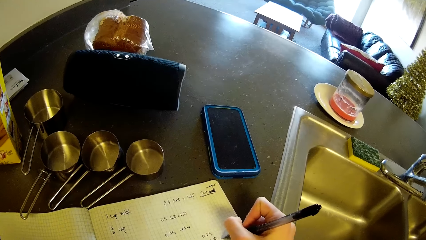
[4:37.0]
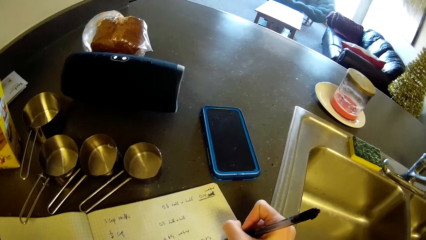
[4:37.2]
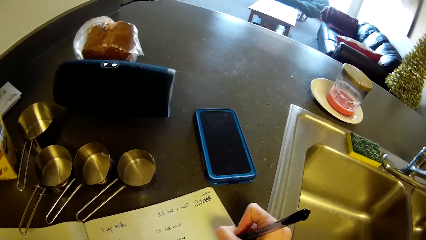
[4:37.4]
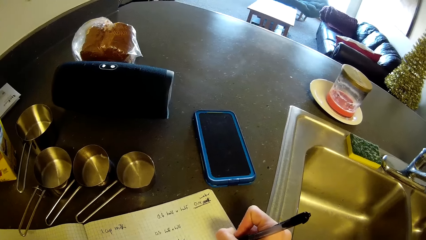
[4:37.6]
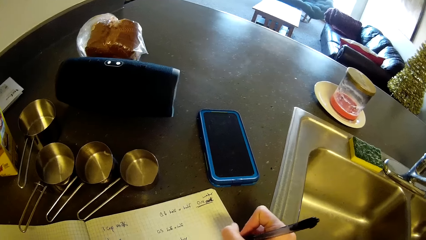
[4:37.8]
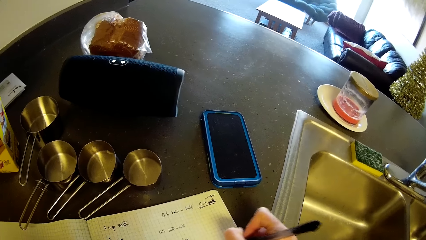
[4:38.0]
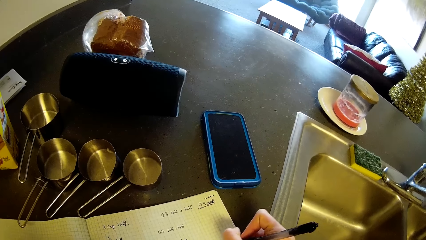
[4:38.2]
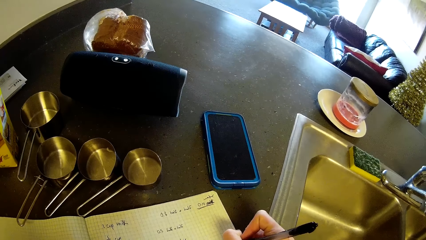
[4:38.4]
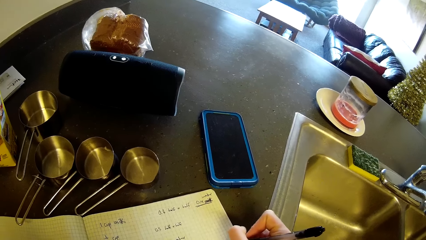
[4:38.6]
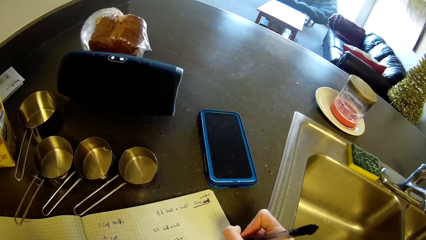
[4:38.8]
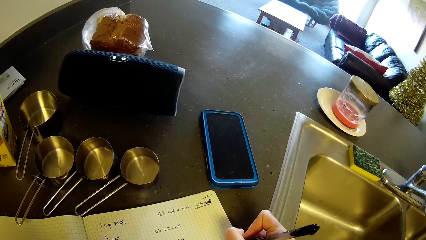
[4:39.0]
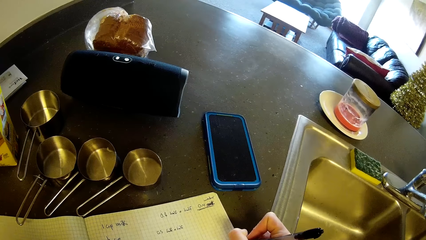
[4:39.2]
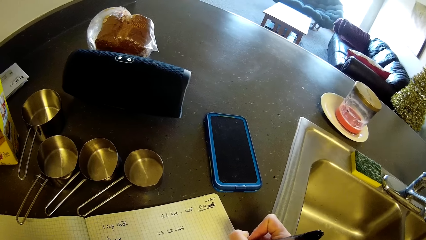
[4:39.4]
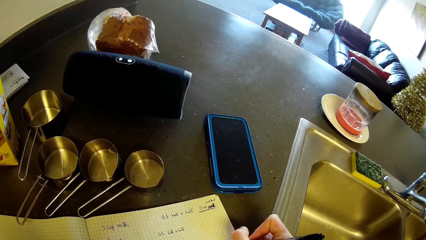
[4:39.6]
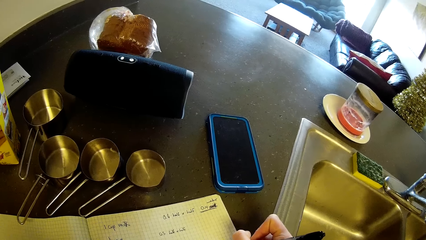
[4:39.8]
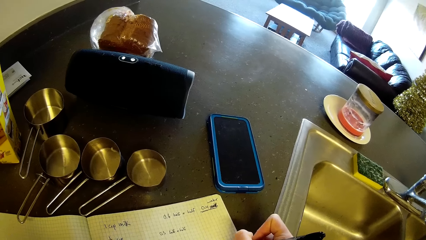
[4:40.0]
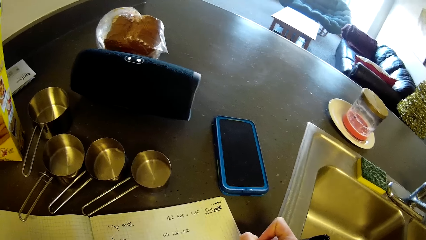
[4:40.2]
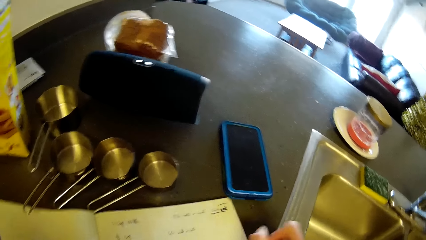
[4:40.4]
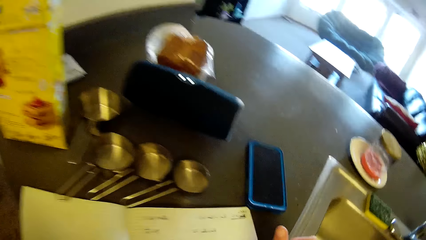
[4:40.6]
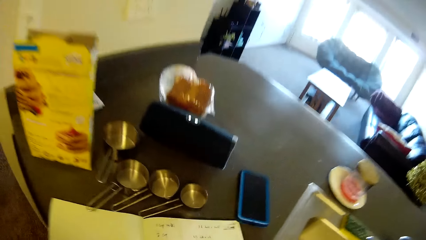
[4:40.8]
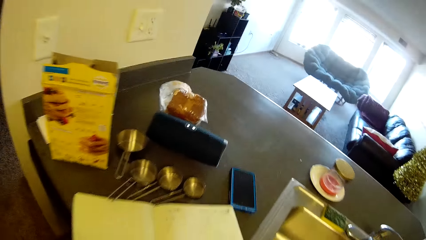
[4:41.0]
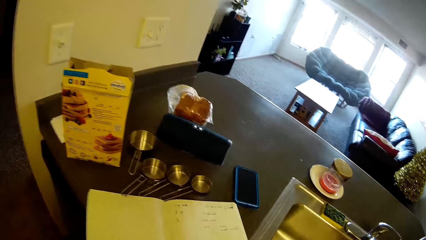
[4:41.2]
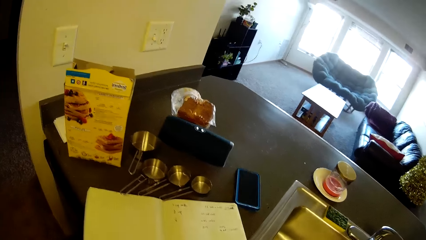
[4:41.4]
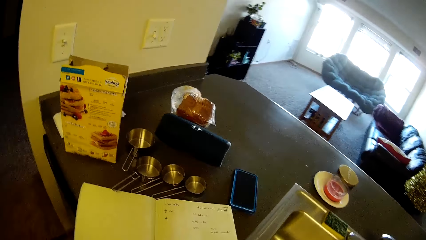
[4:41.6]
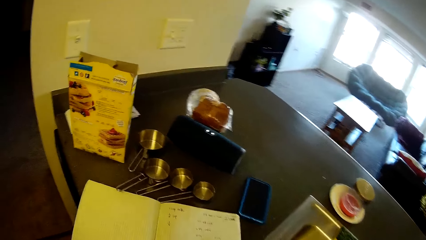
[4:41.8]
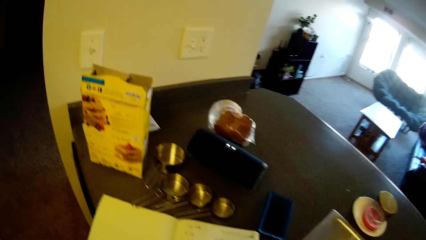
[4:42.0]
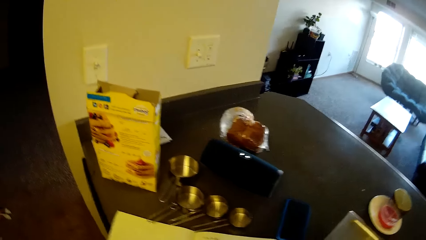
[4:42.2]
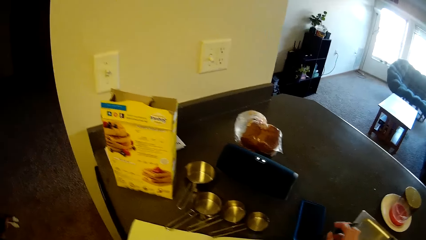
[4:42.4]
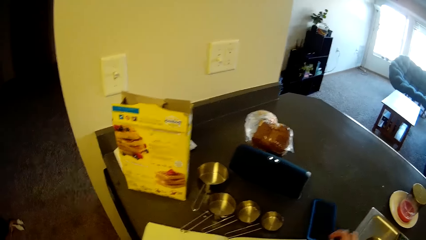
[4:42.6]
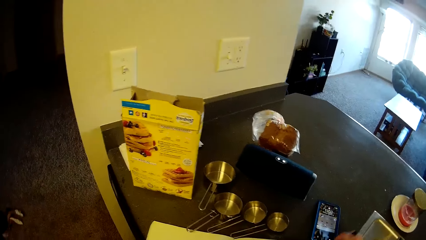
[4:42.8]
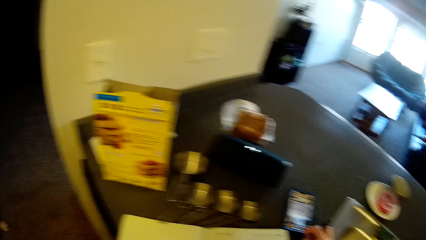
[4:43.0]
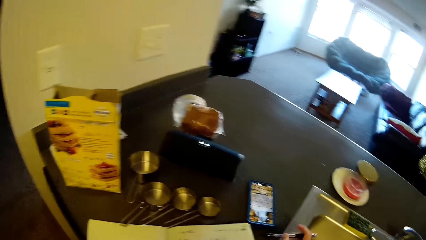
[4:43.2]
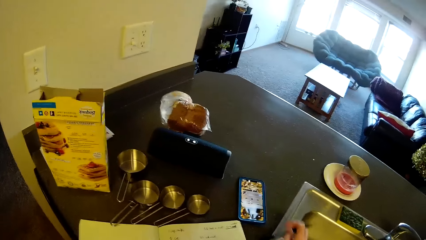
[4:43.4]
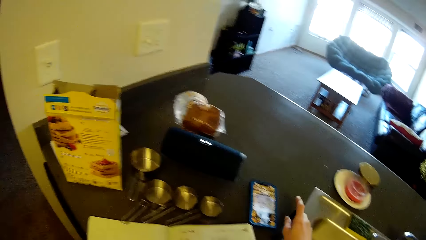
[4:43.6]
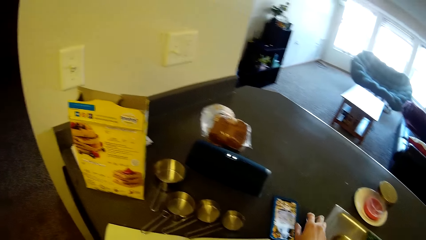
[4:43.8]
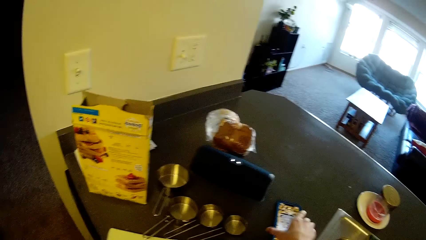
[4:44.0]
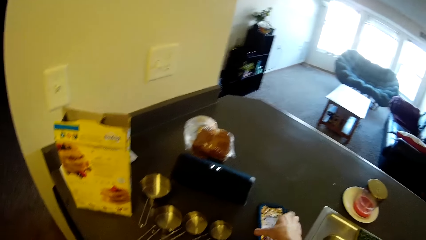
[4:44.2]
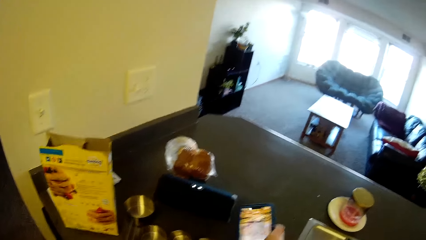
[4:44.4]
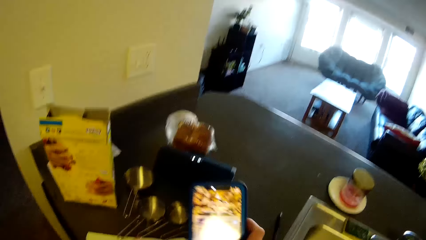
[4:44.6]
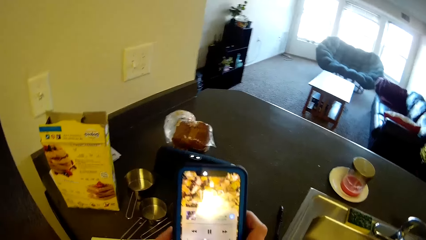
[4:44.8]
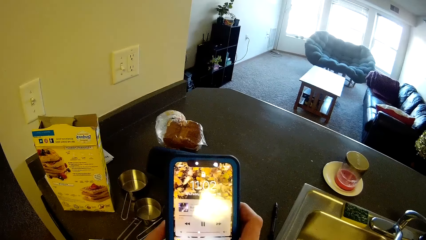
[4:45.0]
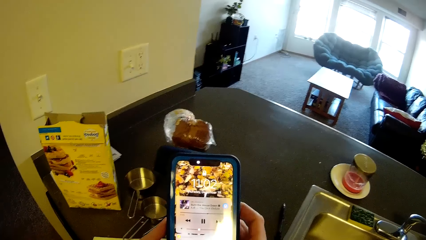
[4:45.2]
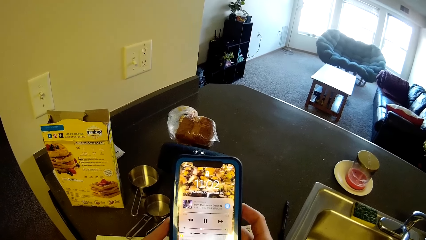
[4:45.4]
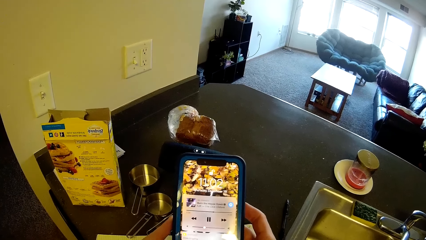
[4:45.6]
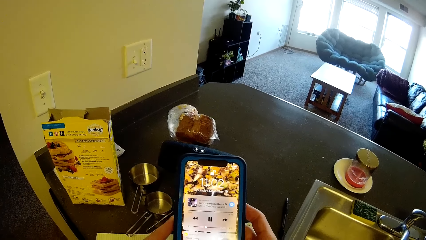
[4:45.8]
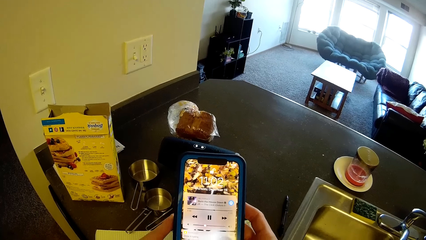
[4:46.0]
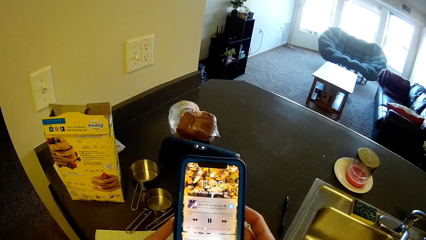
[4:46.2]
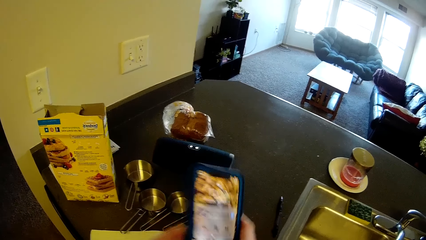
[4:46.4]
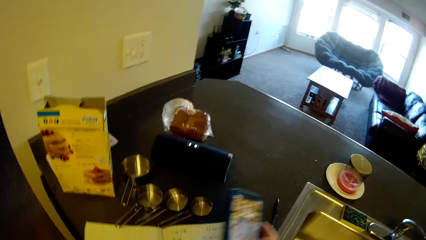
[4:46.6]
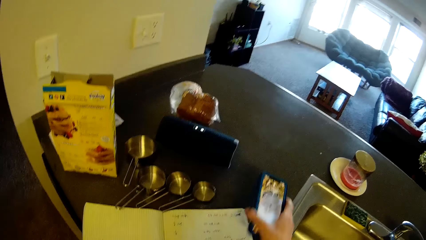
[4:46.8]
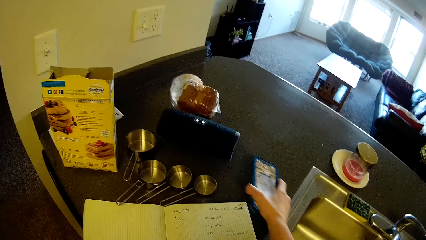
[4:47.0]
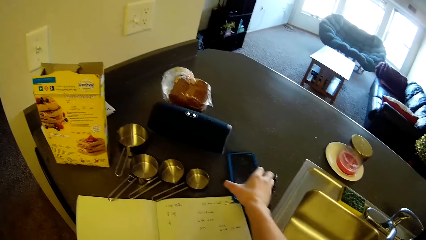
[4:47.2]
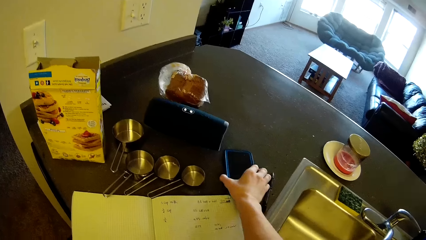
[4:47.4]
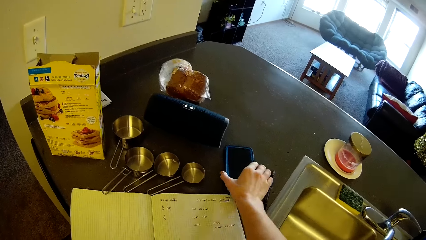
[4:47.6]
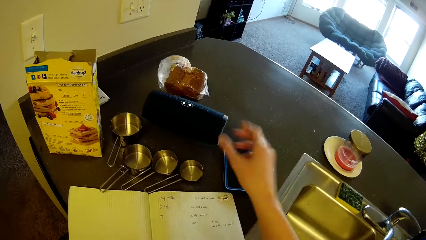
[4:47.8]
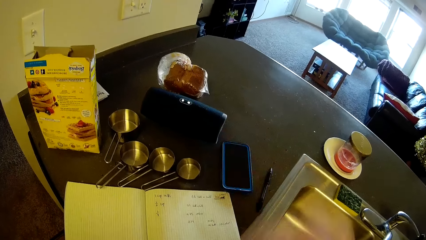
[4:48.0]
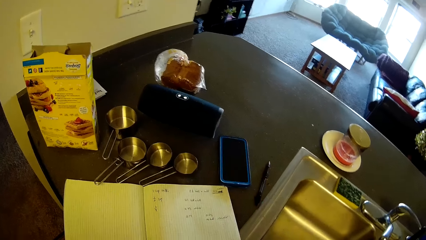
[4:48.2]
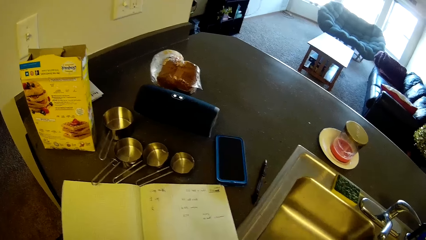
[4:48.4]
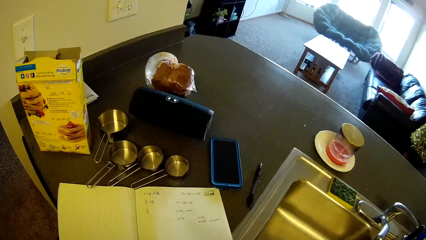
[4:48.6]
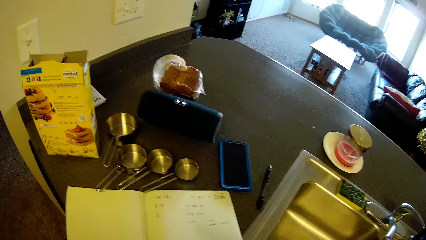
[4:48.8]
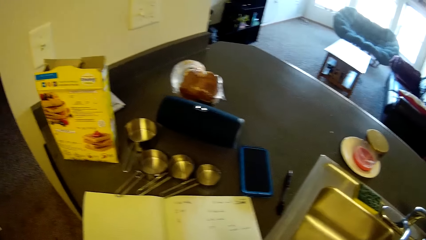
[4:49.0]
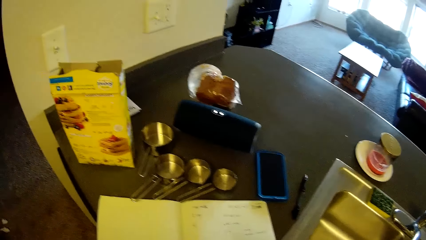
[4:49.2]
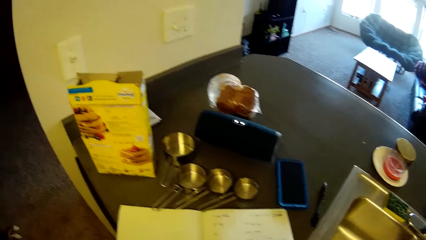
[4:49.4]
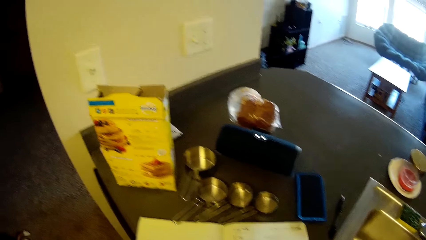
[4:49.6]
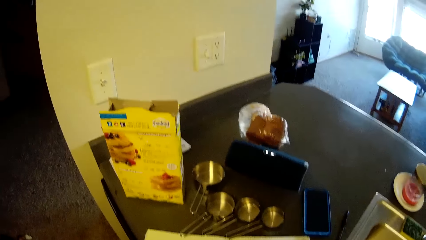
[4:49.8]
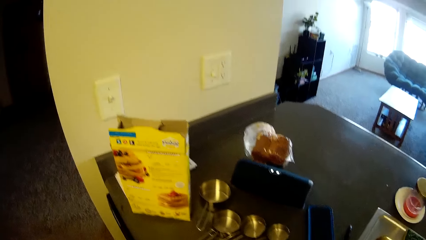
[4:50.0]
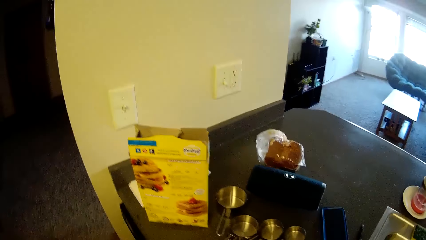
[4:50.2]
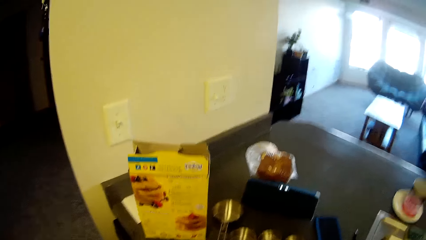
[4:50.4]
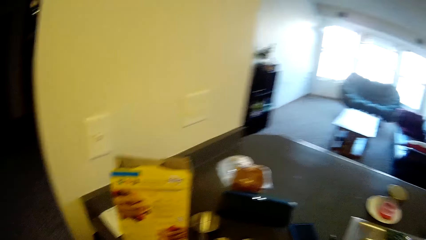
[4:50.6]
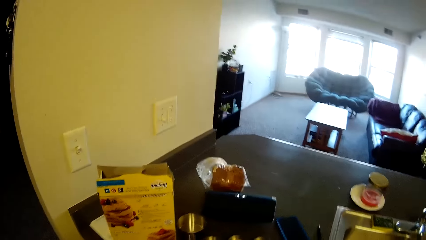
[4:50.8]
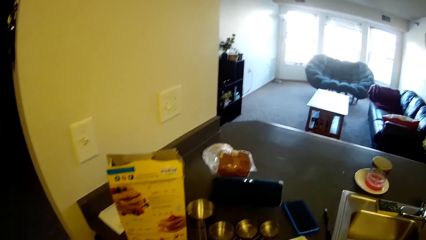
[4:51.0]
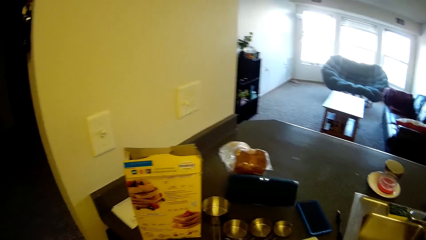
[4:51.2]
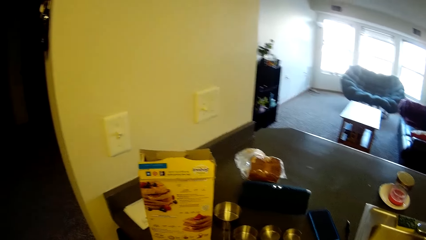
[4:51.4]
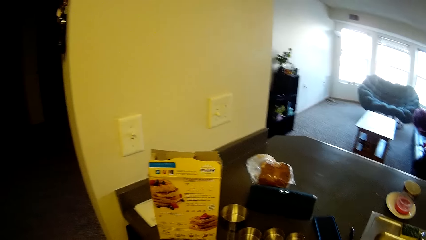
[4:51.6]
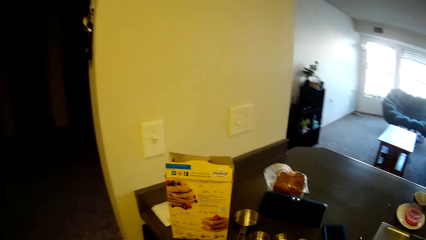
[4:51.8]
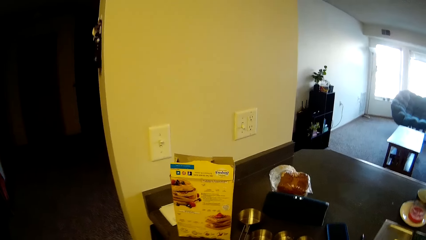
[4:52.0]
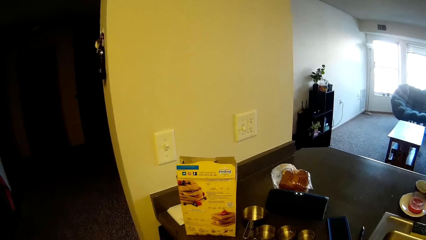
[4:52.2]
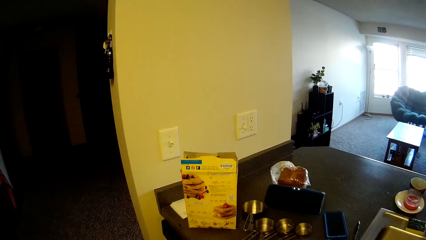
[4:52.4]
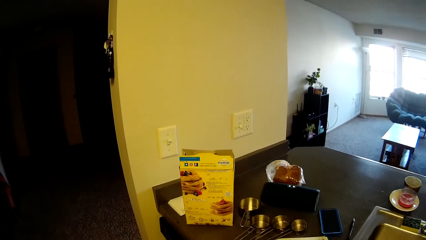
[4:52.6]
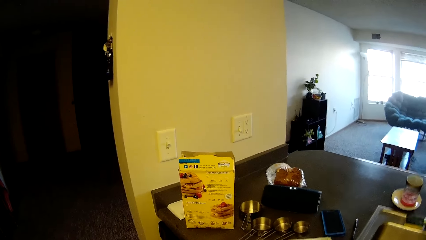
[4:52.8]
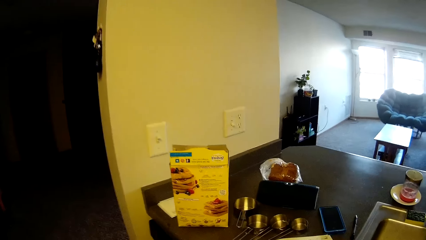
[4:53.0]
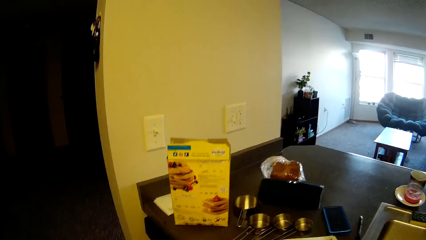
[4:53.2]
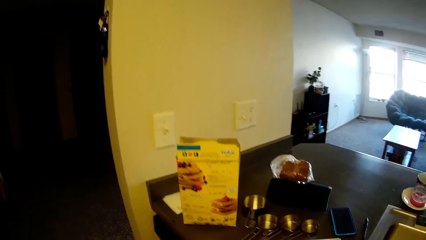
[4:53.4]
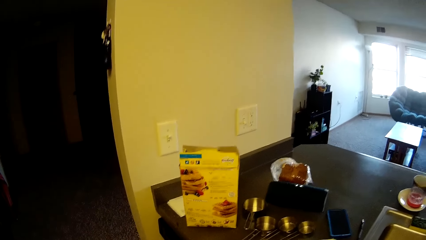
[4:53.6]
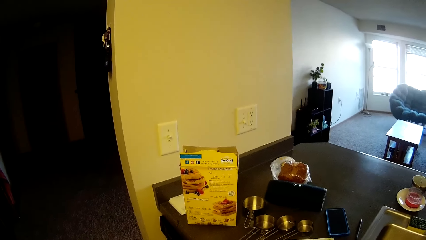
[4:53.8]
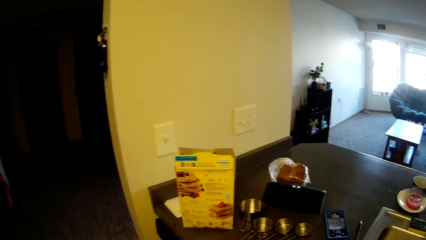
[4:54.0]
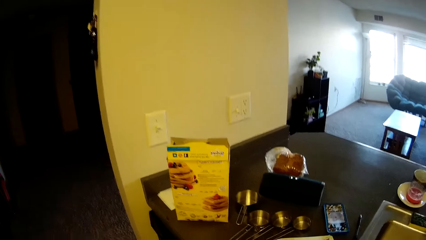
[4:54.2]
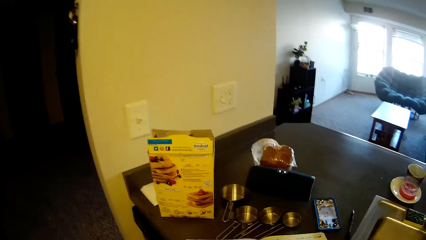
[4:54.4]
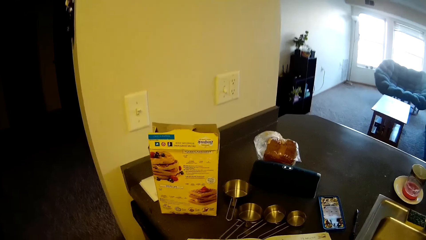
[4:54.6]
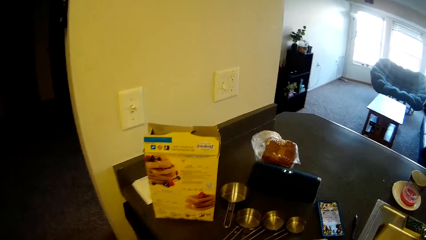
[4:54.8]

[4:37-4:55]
The camera wearer stops writing on the book with the pen. She clicks the screen of the phone on the kitchen table. She puts the biro in her right hand on the kitchen table. She picks up the phone on the kitchen table. She drops the phone on the slab. She lifts her hand. She looks around the room.
